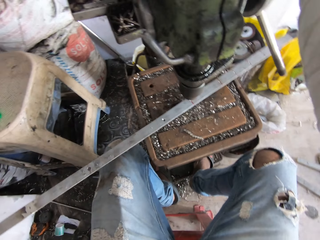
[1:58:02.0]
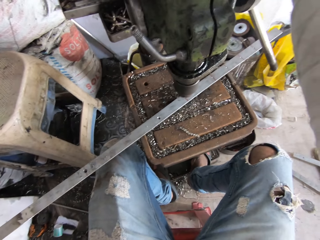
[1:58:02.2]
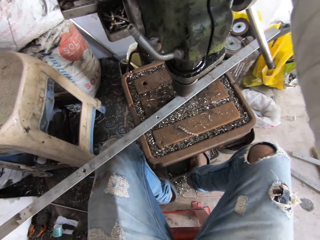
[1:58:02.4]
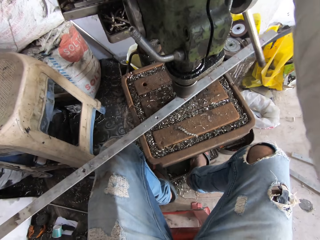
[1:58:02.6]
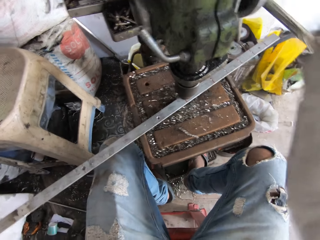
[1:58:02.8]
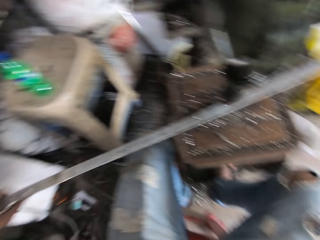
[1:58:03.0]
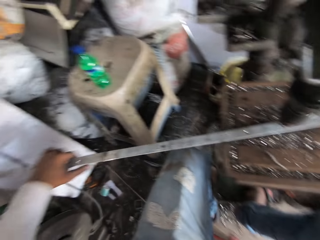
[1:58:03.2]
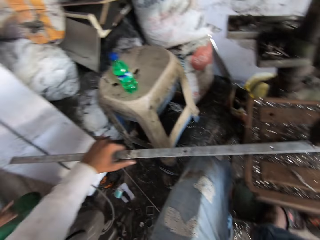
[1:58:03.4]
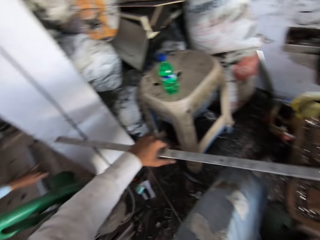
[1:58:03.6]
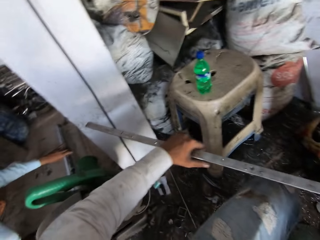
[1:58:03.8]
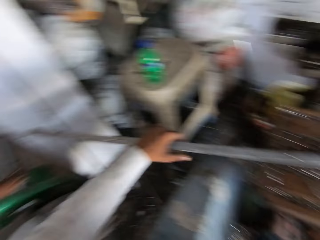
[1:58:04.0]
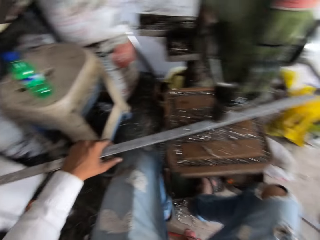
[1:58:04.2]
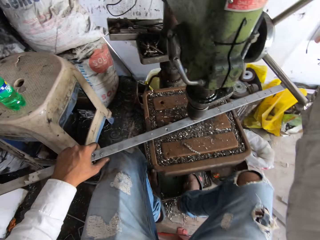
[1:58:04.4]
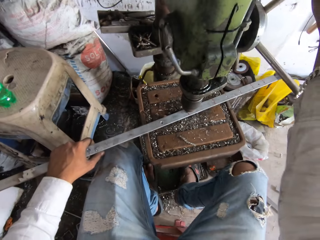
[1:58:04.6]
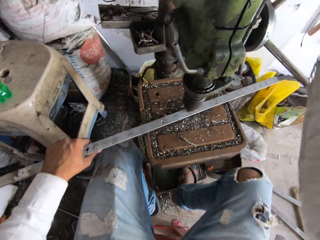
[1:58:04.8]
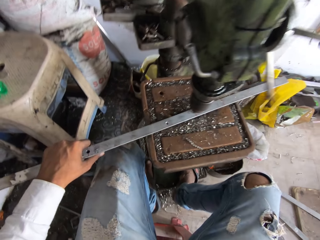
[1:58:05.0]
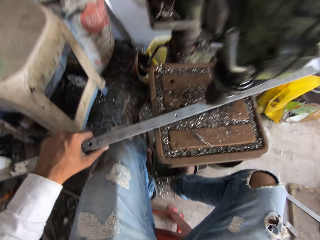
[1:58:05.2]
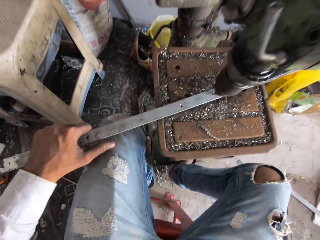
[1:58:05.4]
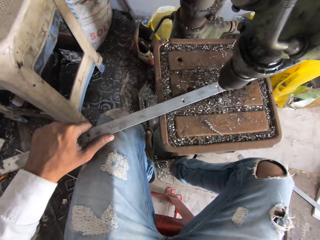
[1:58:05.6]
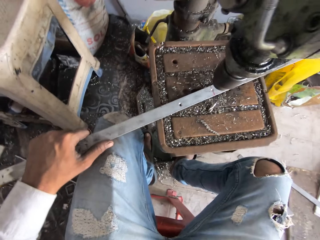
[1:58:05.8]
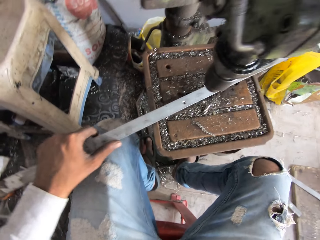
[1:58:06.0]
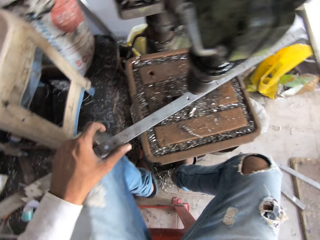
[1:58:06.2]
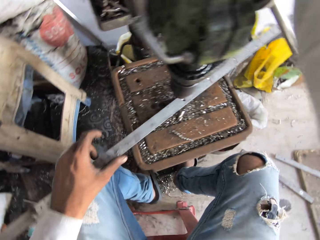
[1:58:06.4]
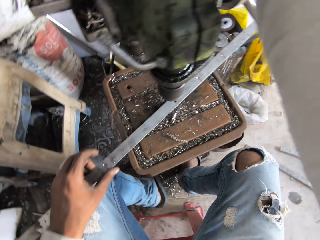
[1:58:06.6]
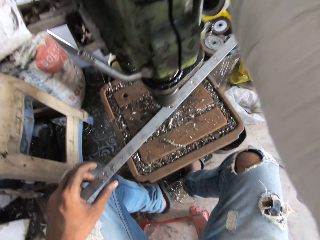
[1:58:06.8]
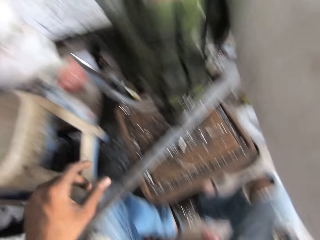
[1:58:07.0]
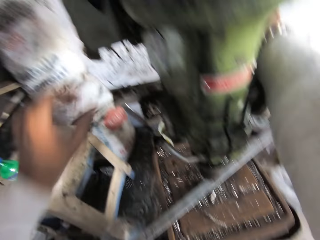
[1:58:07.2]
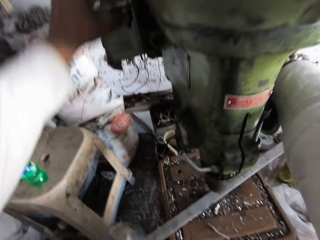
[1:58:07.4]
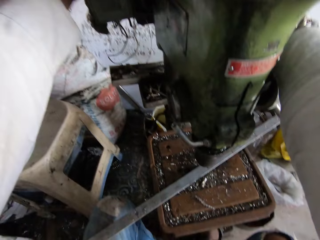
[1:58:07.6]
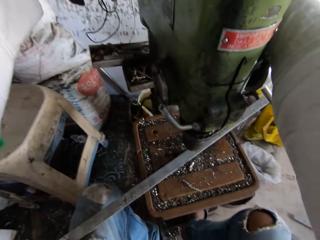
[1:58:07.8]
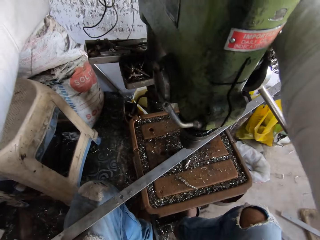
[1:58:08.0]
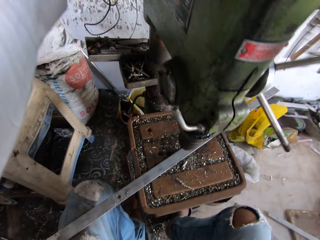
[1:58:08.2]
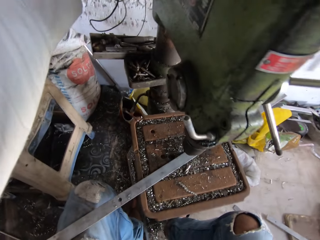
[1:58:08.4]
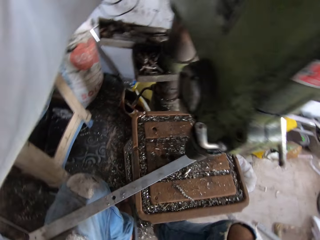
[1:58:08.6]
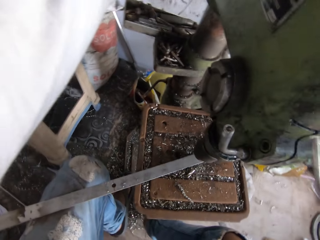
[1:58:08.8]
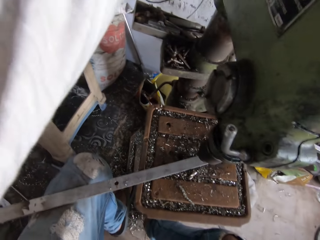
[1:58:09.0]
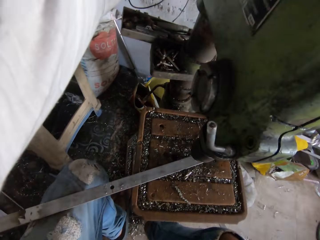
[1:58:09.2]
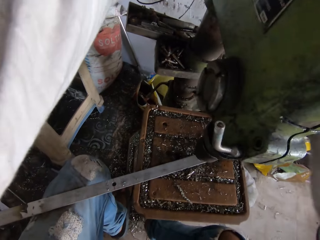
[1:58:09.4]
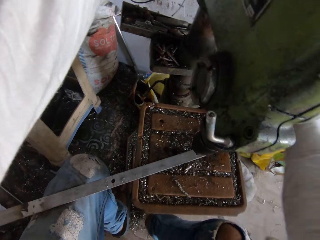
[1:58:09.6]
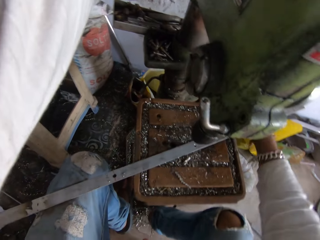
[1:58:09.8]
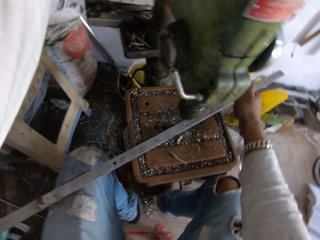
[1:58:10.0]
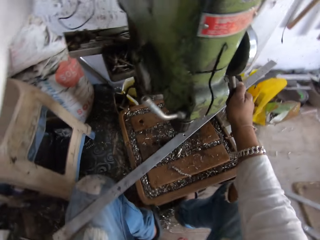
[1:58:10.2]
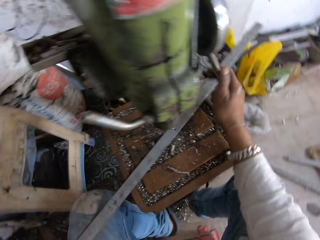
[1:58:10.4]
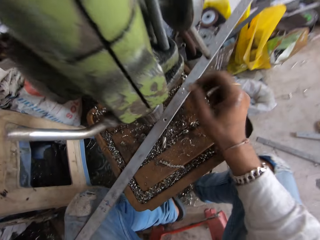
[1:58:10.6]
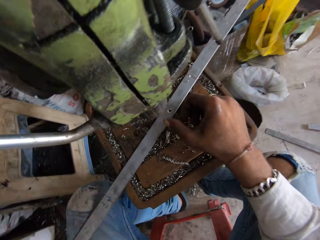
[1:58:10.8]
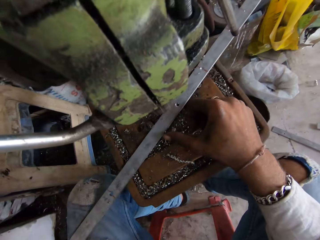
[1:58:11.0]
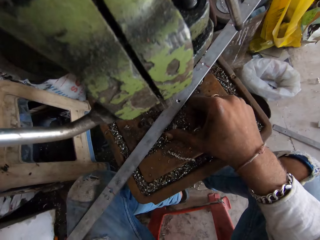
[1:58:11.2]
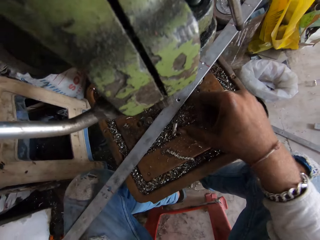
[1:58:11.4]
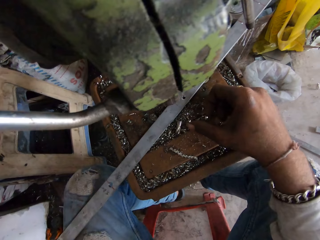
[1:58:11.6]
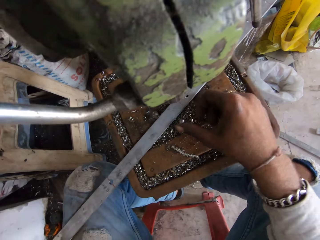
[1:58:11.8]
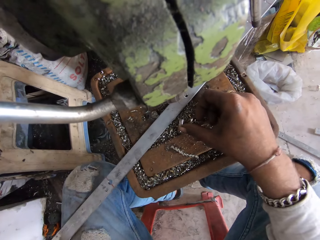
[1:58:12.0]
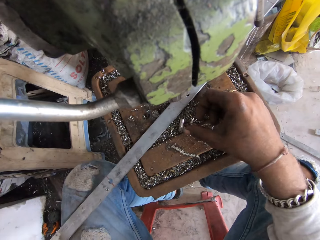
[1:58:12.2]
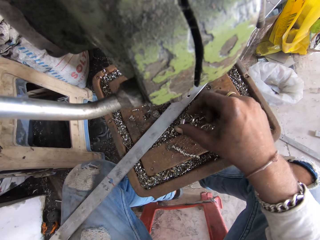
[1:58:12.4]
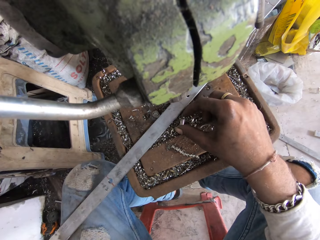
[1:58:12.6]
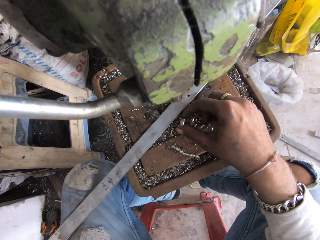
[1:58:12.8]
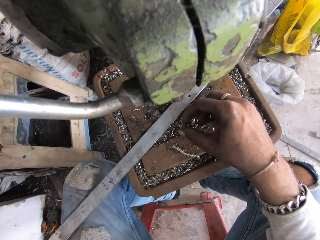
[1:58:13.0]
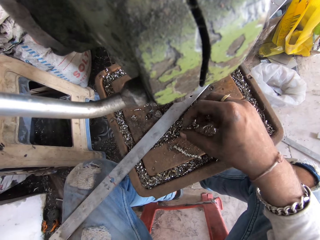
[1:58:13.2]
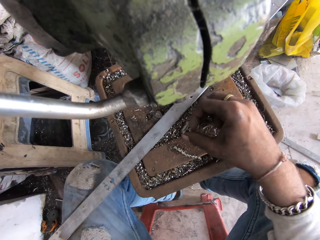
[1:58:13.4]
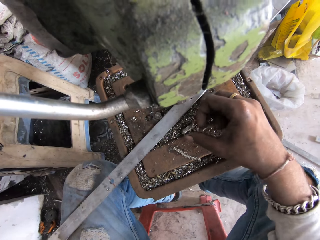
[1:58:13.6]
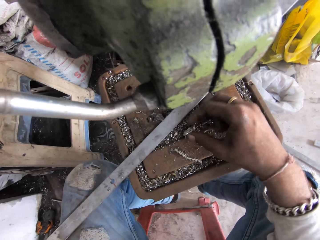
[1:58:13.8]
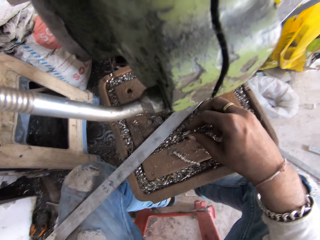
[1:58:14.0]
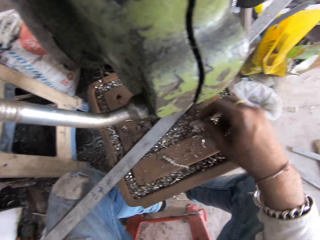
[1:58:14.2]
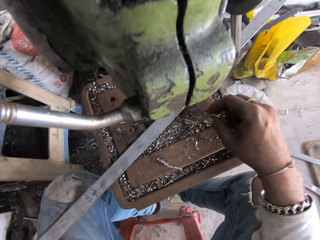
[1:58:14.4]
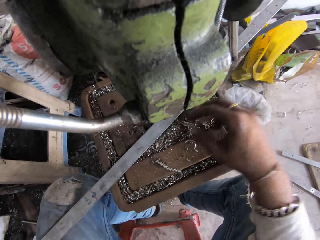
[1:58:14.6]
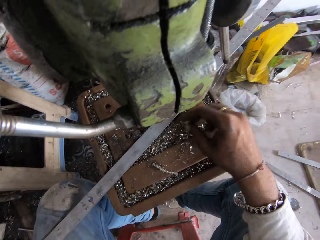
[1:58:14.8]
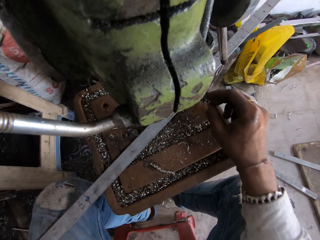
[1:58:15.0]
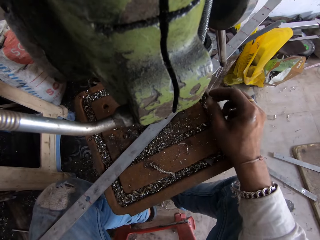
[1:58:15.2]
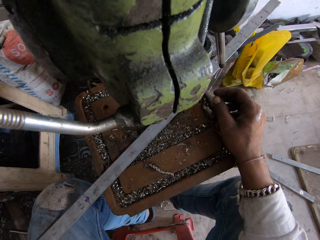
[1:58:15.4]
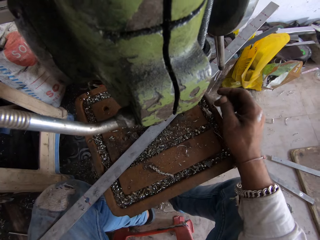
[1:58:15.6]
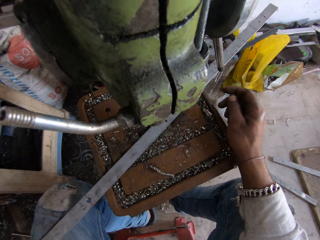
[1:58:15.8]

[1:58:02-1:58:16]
The camera wearer pulls the steel bar. They turn round. They make holes on the steel bar. They push the steel bar. They hold a machine by both hands. They hold a metal strip. They move particles on the table. They touch something.

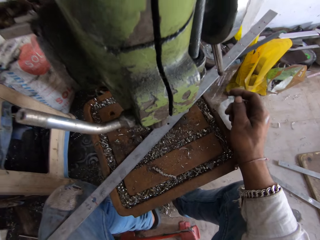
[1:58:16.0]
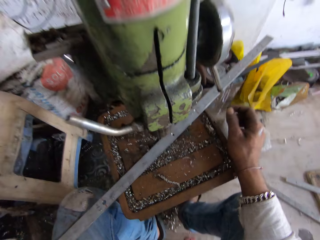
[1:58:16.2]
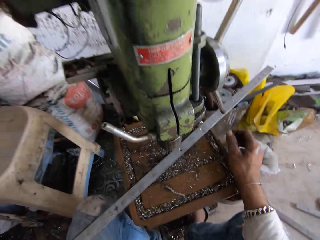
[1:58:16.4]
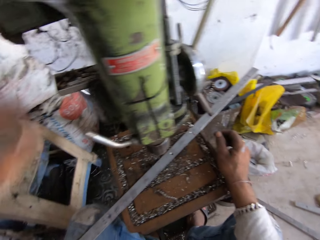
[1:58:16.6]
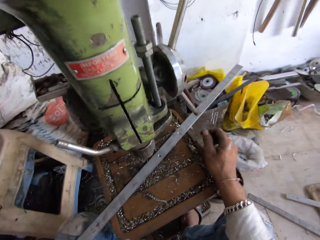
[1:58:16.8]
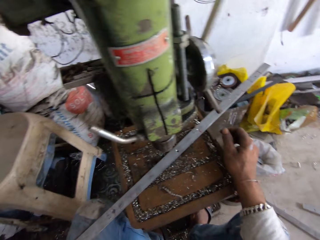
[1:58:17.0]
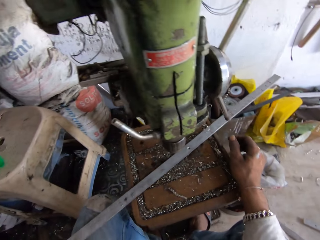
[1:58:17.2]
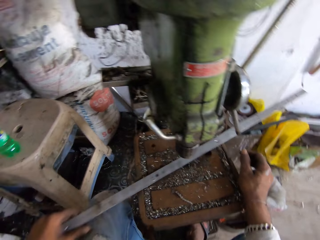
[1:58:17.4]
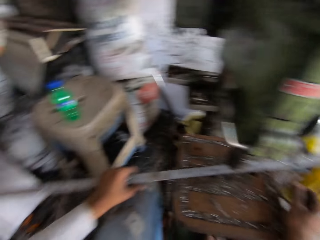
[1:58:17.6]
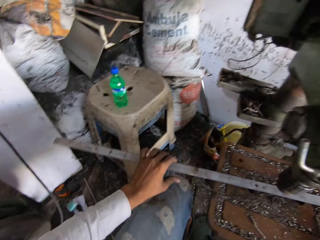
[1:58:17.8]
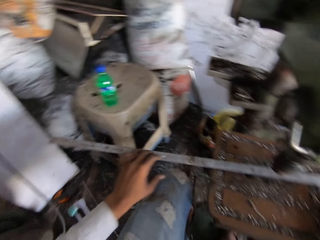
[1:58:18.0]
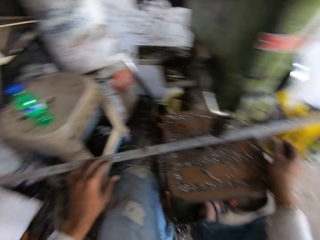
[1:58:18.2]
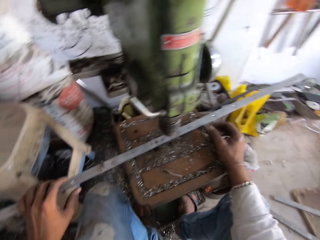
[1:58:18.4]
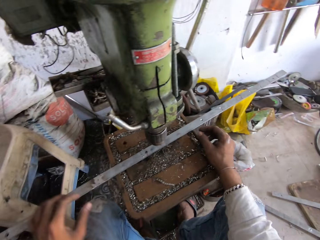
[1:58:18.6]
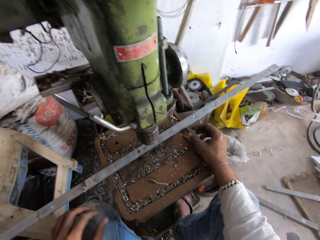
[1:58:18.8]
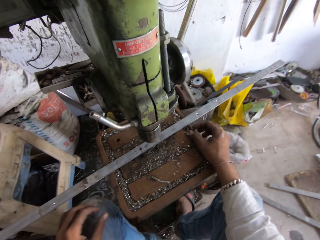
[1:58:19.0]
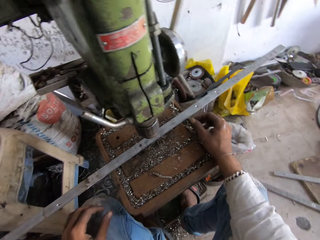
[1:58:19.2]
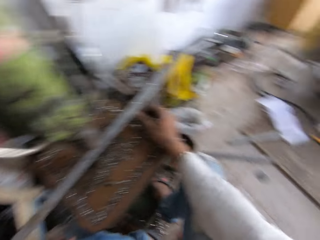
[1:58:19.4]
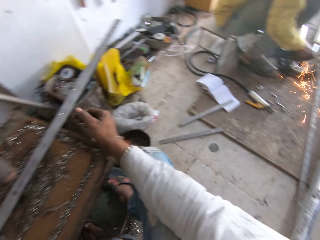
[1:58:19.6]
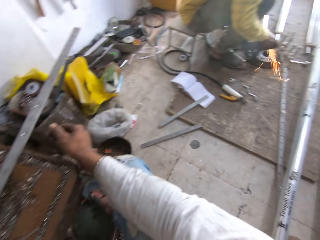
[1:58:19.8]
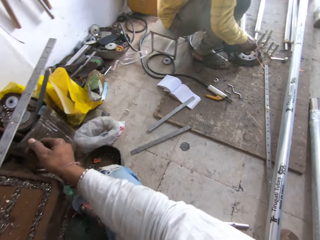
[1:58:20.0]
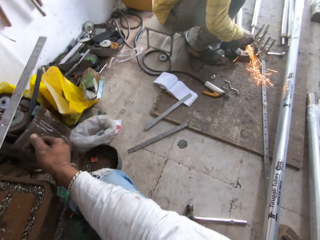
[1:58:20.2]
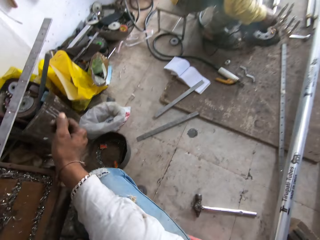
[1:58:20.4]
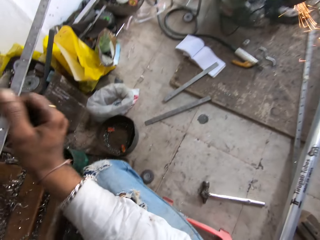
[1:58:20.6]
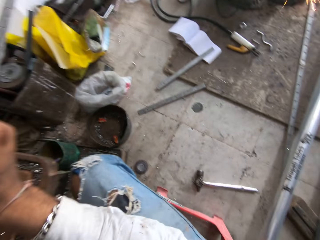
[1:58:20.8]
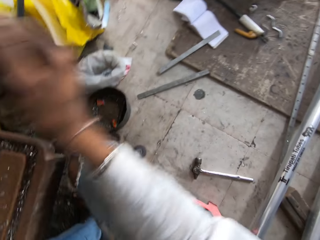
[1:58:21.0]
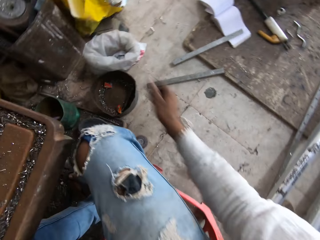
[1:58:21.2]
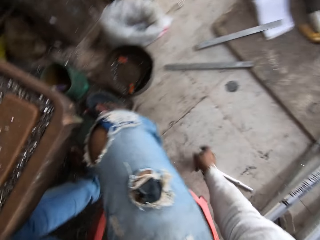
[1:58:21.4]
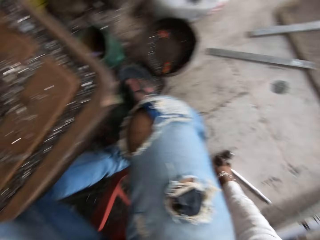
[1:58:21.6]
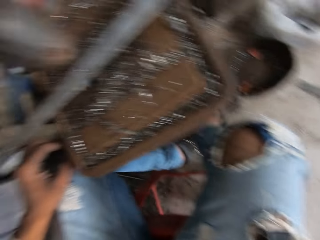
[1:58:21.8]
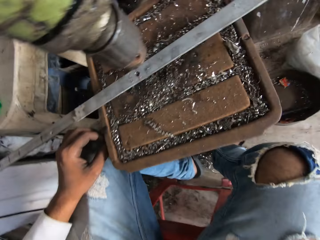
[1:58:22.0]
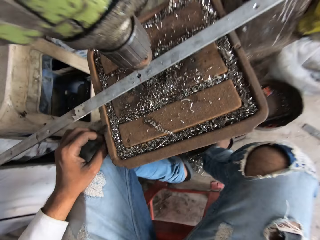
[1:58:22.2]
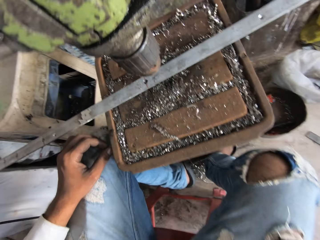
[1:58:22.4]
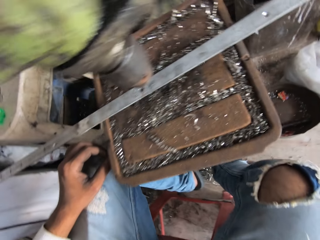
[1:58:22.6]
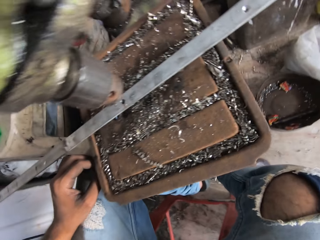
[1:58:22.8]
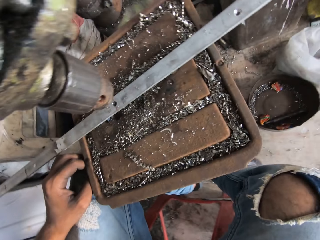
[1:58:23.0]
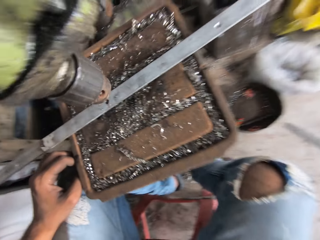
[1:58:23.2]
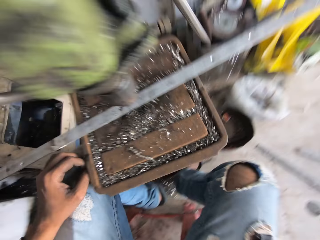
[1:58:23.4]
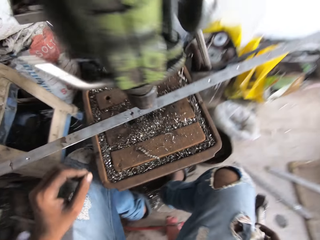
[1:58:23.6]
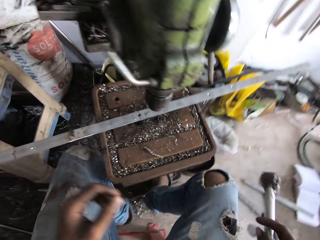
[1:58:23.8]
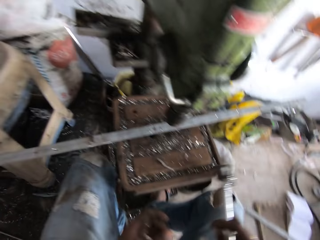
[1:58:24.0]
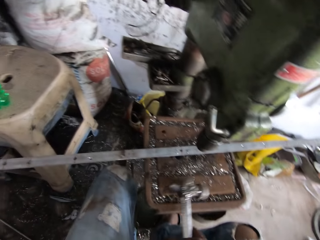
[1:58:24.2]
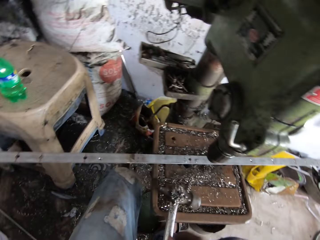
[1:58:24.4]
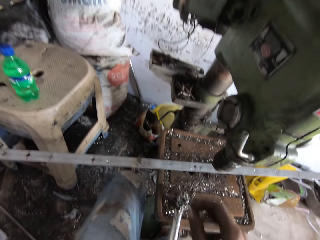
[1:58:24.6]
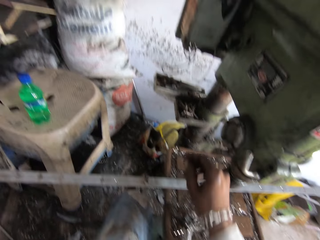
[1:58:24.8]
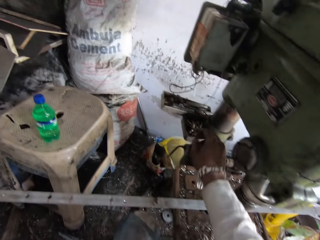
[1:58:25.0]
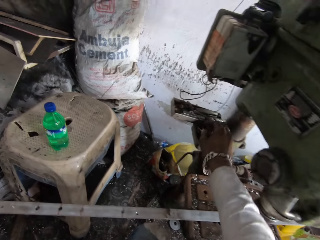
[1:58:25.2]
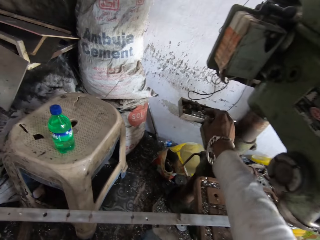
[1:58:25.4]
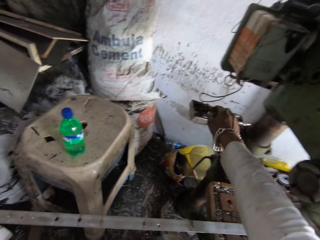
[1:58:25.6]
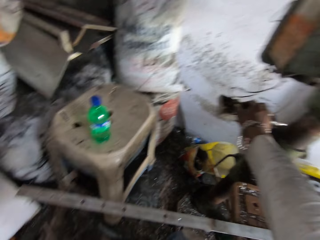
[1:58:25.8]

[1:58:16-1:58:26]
The camera wearer moves their left hand. They hold a metal strip. They move the steel bar. They look around. A person welds the metal. The camera wearer moves their right hand. They pick up a hammer. They pass the hammer to the left hand. They place the hammer on the table.
